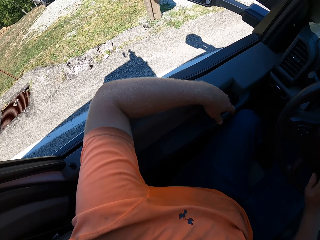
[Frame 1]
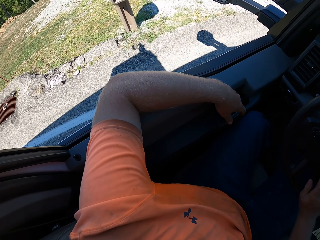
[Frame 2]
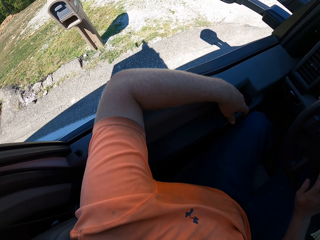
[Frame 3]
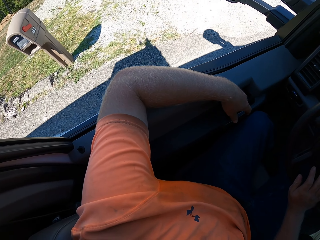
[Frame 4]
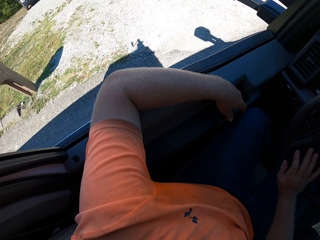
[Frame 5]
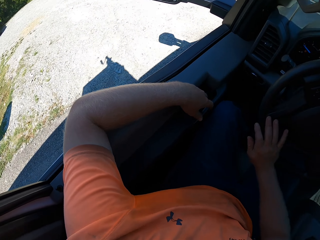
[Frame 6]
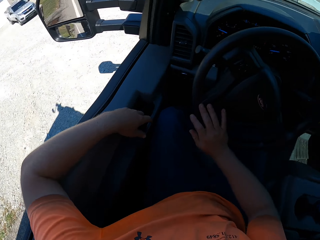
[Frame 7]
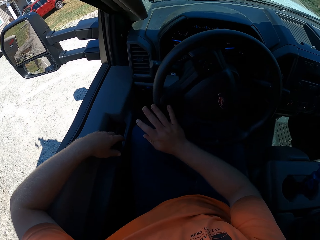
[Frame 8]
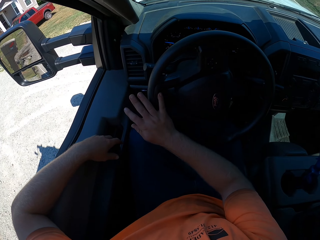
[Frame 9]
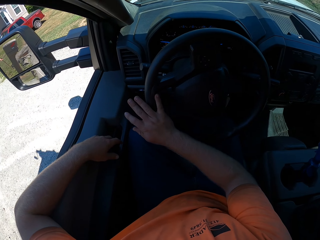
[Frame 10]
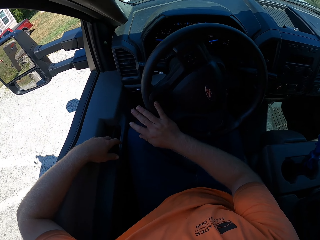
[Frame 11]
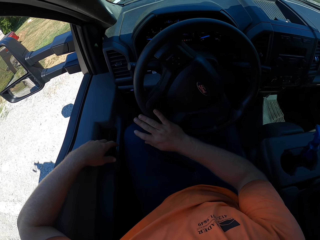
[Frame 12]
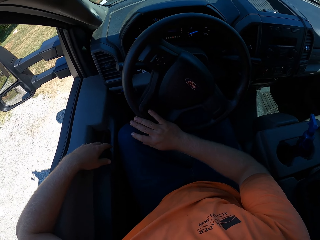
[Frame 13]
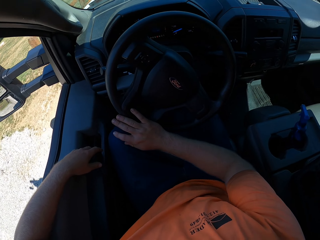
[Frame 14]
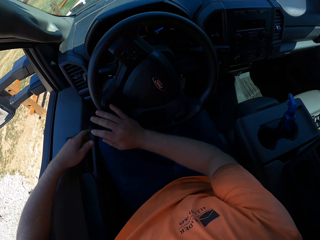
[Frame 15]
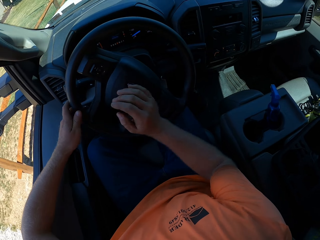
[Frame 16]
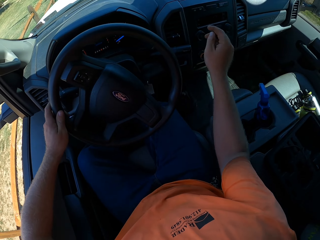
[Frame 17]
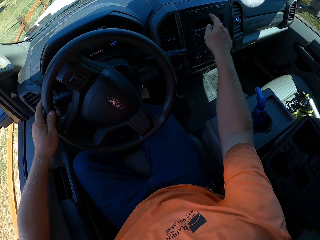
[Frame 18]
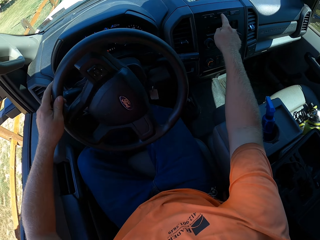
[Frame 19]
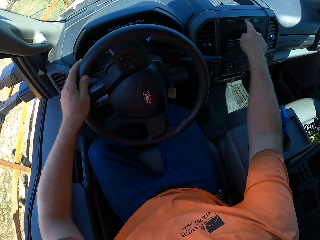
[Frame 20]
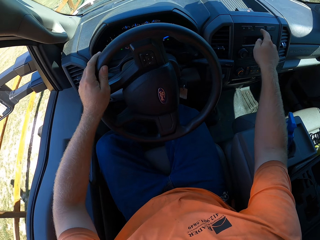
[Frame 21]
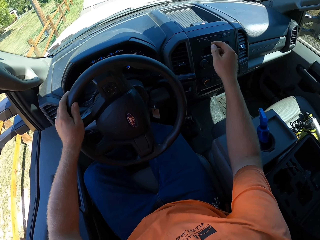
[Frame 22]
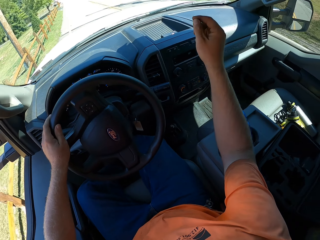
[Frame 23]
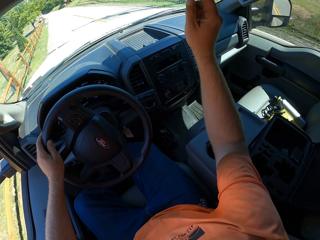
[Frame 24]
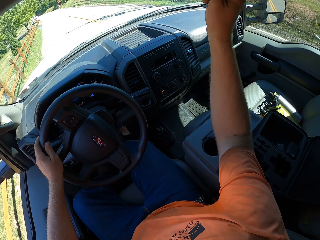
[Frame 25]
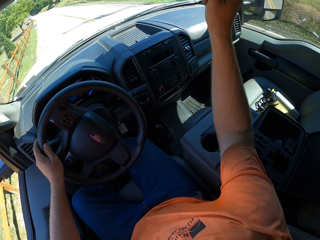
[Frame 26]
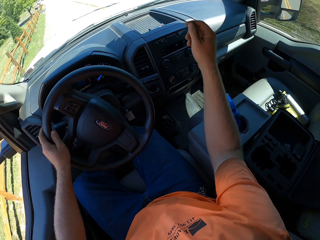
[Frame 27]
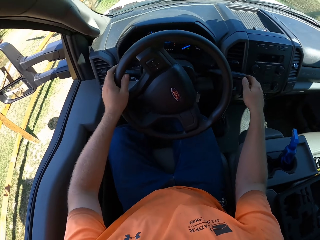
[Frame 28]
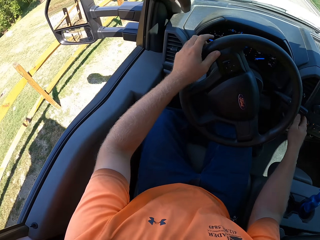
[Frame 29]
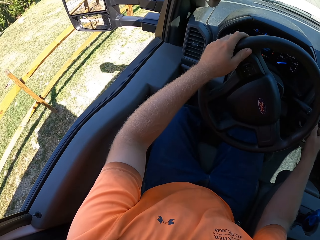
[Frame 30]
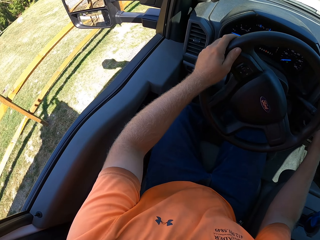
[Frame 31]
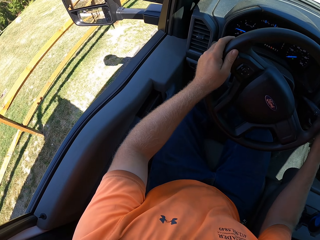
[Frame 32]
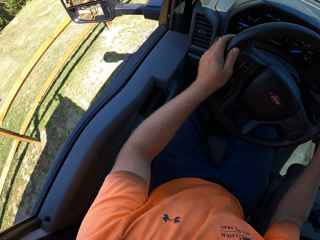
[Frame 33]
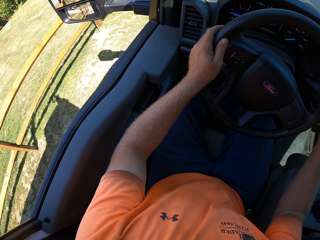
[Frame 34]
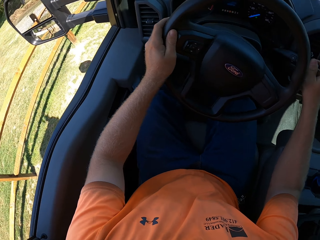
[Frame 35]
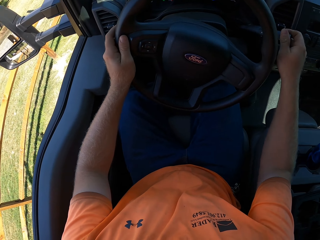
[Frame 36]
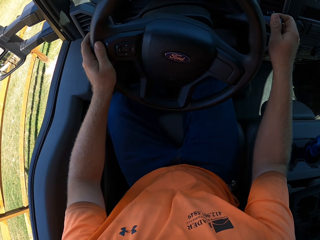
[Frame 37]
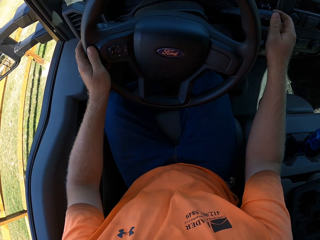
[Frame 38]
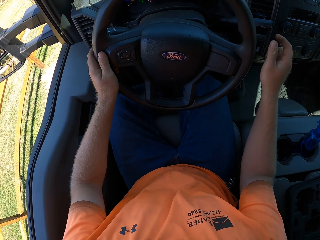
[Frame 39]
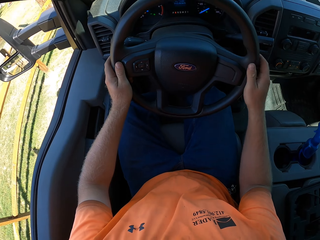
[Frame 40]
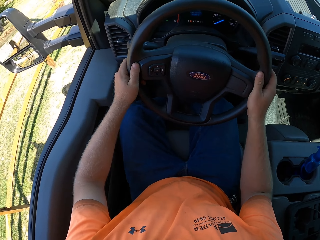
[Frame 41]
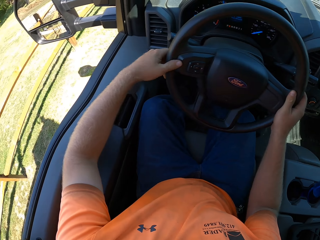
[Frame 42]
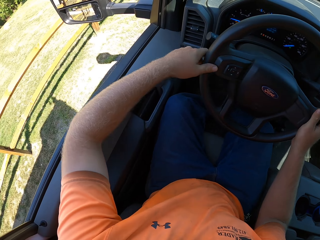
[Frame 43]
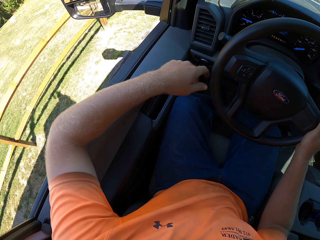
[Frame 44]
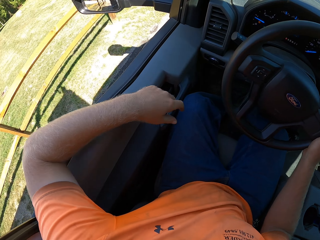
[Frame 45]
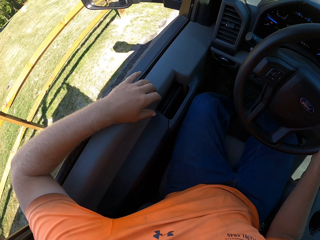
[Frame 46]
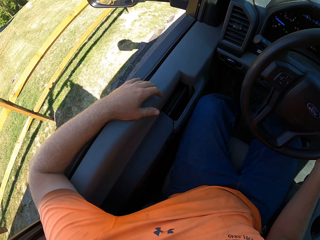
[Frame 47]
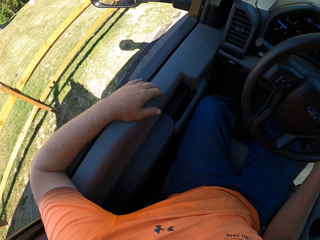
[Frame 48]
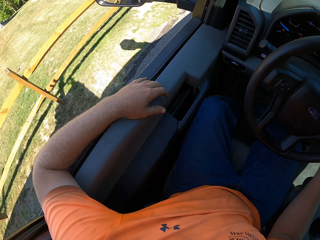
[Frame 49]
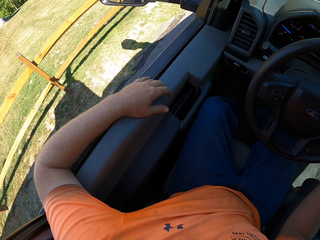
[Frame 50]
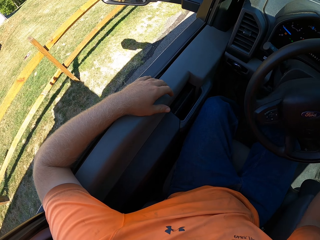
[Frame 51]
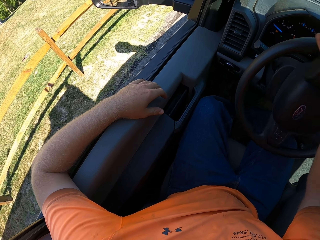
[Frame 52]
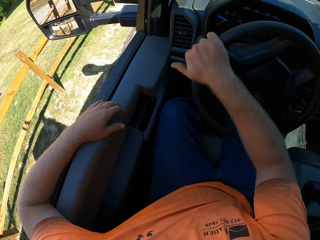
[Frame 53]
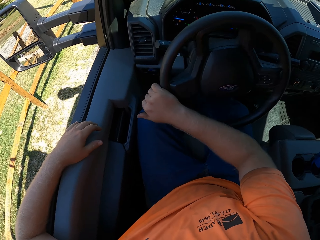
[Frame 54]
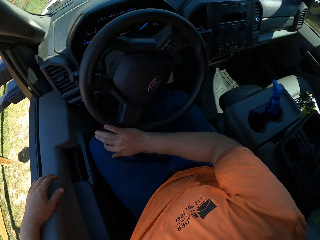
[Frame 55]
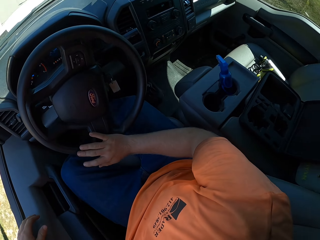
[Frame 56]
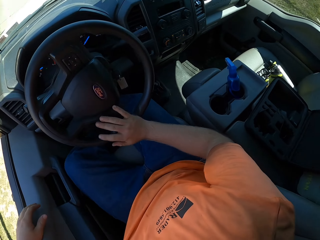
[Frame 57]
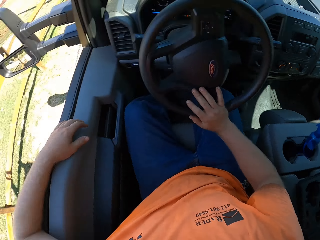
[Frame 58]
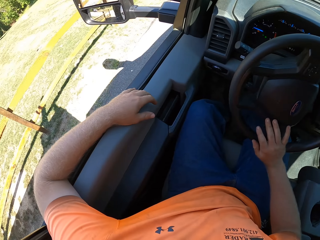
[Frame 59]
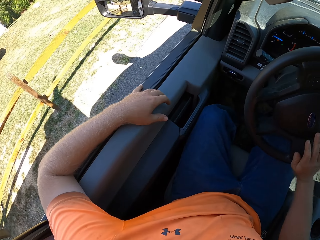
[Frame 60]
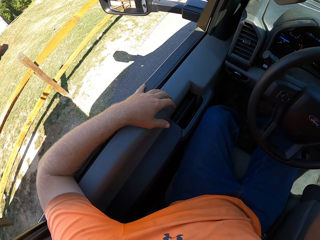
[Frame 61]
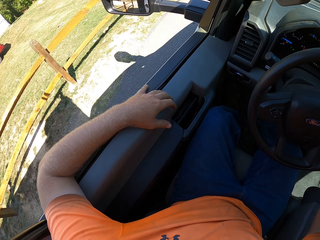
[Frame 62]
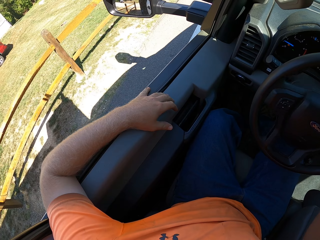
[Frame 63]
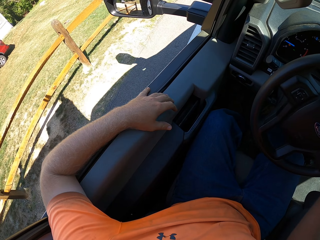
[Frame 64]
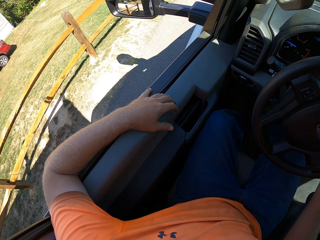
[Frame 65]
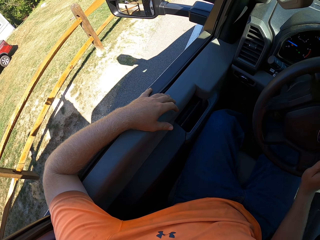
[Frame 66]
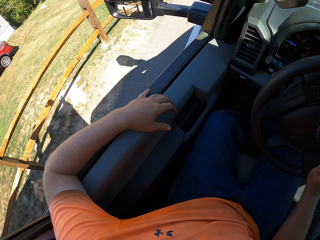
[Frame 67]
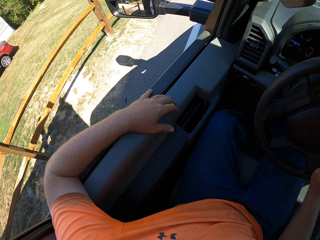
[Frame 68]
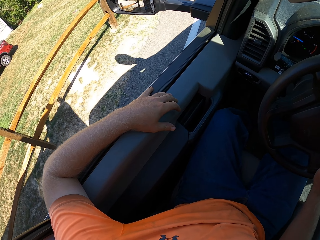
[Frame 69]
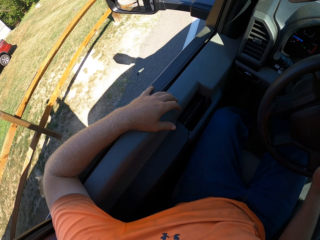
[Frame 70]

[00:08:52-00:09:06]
The camera wearer places his left hand on the steering wheel. He touches a button on a dashboard with his right hand. He moves a gear with his right hand. He drives the car with the steering wheel in his right hand. He places his left hand on the window area of the car door.

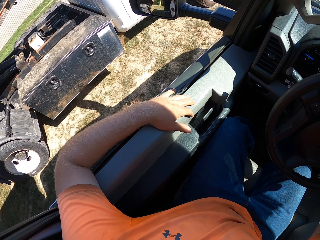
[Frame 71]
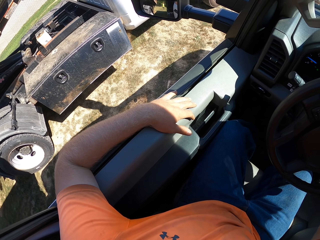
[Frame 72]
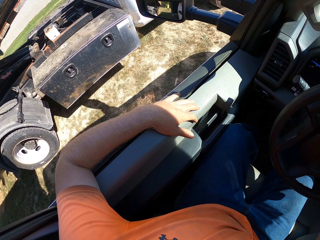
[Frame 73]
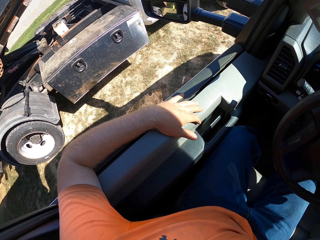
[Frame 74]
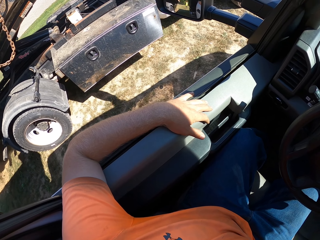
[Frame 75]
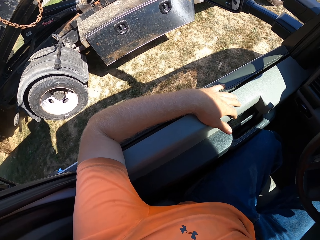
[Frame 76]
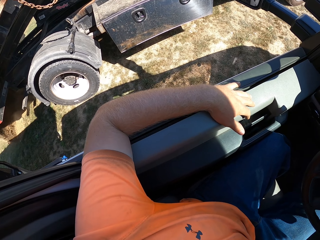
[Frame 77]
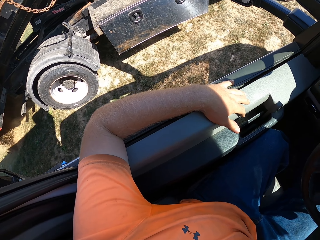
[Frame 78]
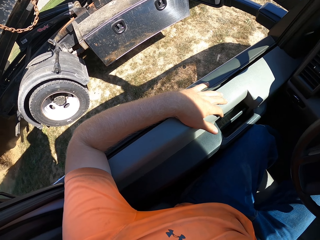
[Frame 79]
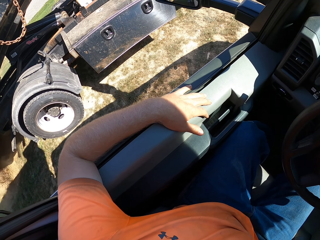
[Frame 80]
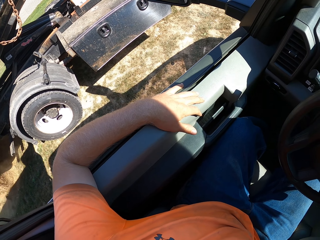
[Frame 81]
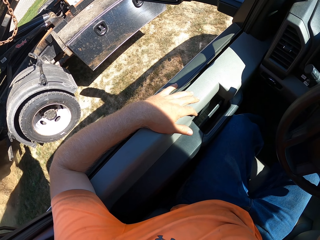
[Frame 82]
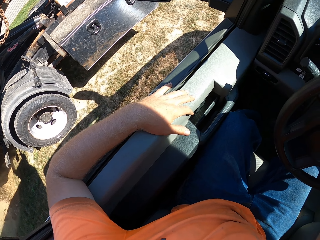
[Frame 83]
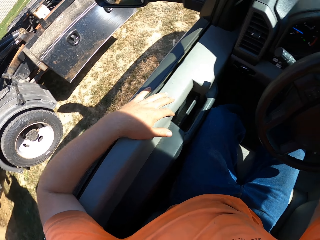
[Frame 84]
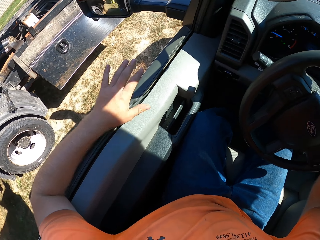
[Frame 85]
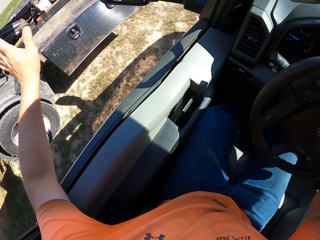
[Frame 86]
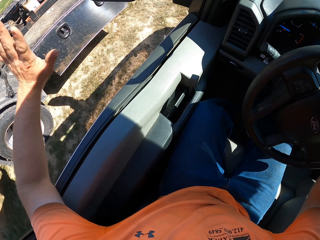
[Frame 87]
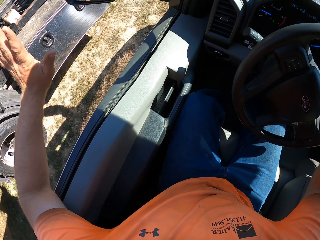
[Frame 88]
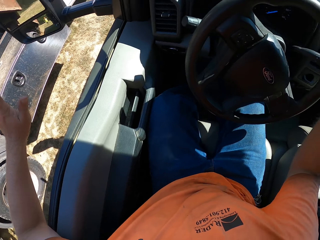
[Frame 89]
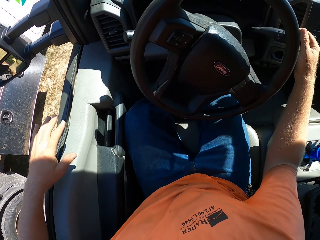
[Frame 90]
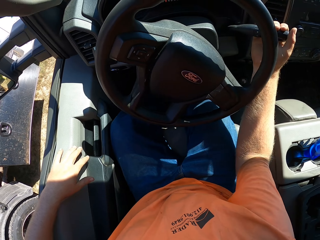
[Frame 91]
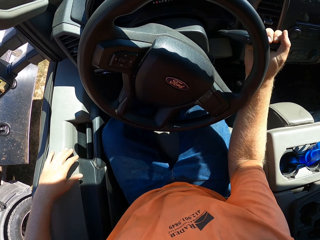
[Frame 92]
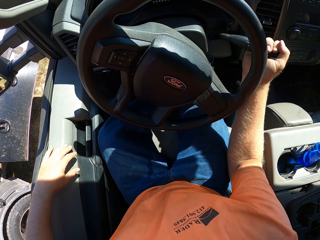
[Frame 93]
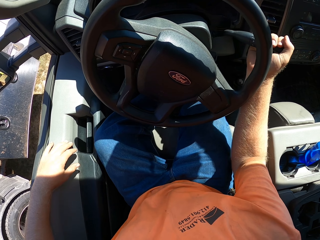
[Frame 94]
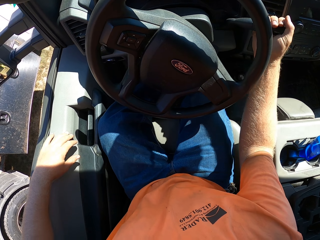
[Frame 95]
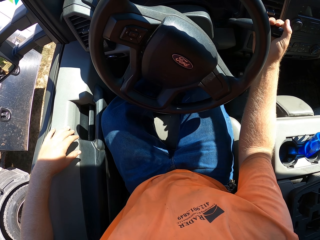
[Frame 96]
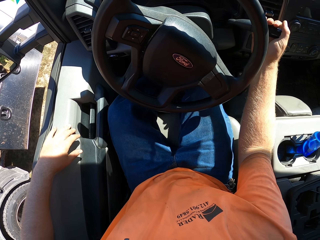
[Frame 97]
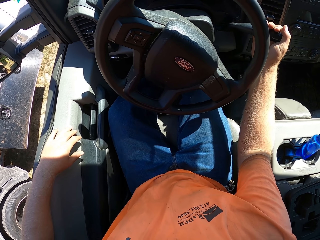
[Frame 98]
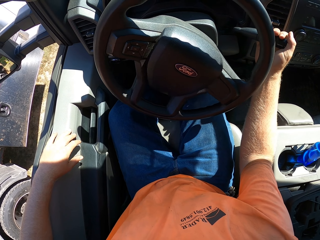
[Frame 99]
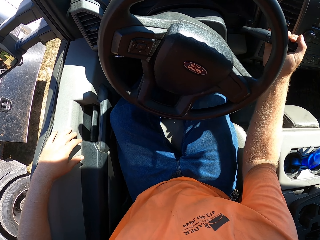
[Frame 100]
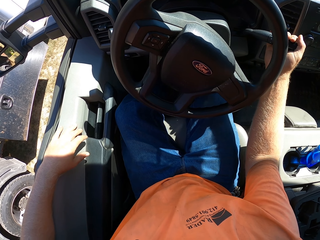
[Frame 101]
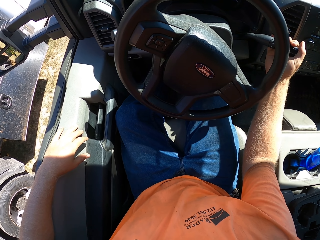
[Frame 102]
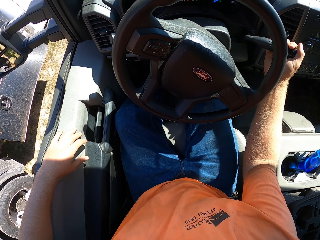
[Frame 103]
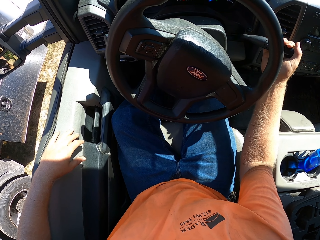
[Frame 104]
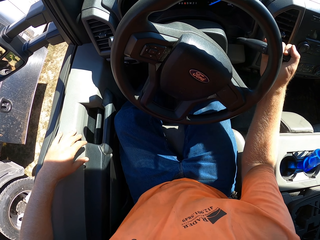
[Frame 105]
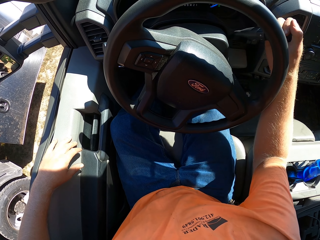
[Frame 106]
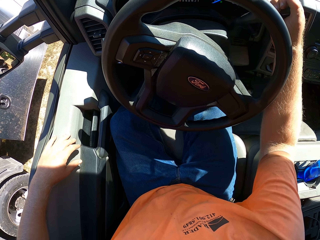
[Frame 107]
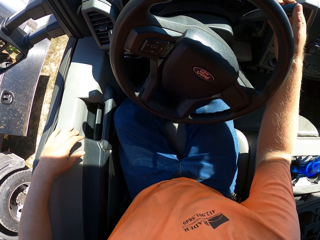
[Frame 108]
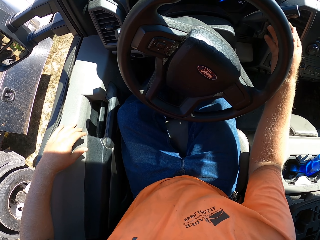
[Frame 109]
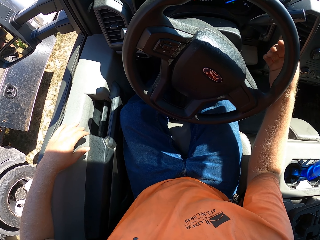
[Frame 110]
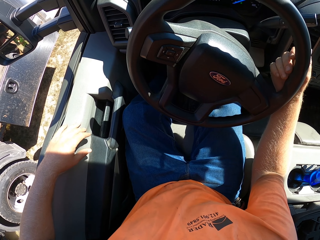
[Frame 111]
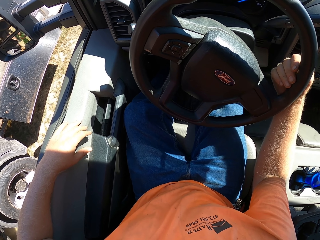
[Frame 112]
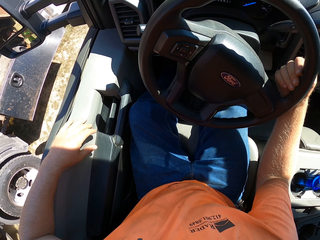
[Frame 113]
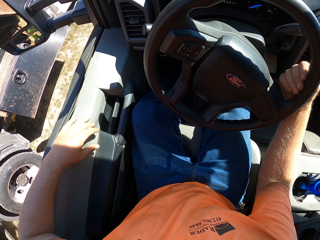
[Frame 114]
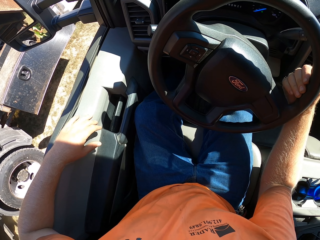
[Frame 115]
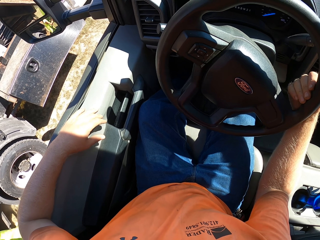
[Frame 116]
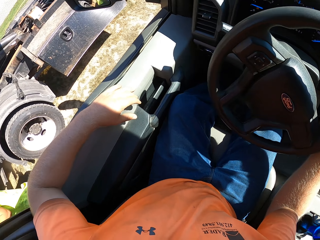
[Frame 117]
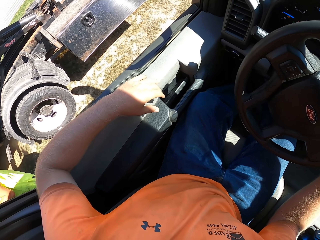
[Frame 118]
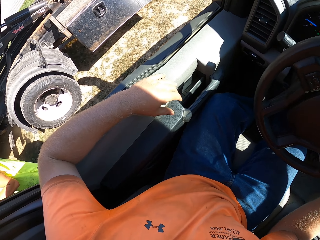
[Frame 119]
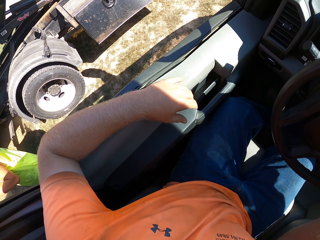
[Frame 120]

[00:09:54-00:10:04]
The camera wearer moves the vehicle. He moves his left hand. He interacts with a man. He pulls a gear stick with his right hand.
